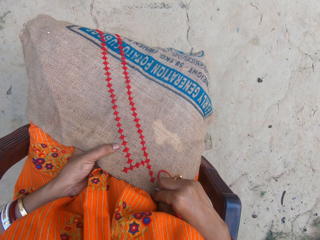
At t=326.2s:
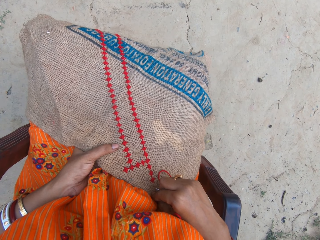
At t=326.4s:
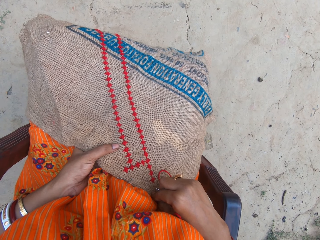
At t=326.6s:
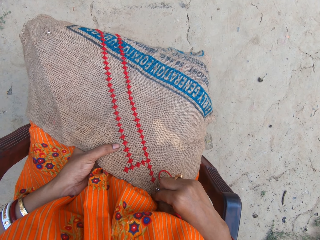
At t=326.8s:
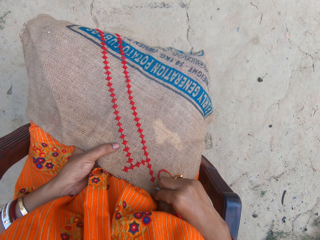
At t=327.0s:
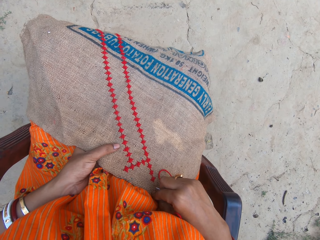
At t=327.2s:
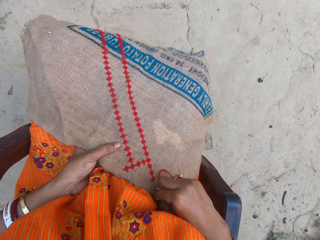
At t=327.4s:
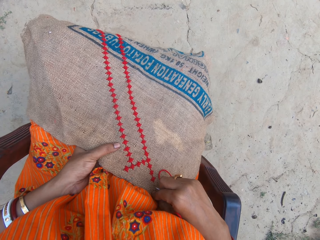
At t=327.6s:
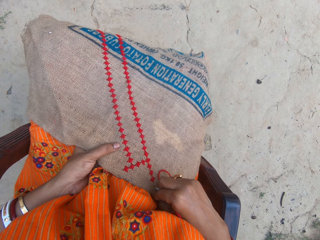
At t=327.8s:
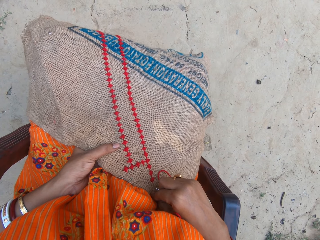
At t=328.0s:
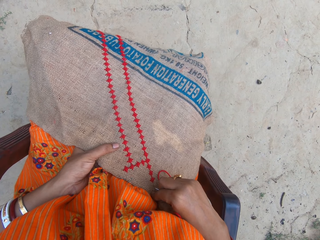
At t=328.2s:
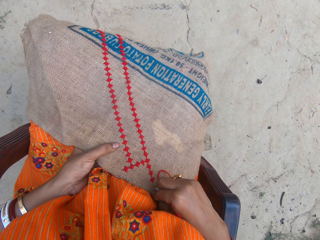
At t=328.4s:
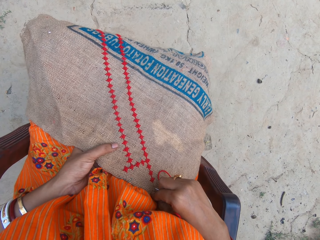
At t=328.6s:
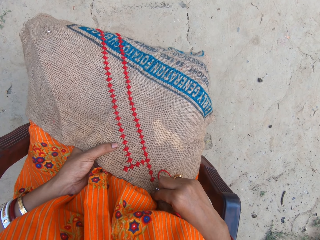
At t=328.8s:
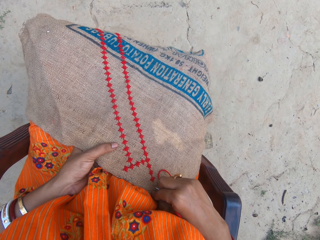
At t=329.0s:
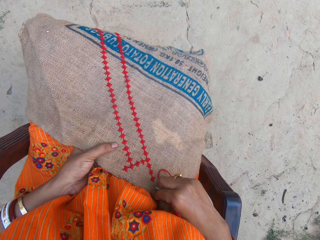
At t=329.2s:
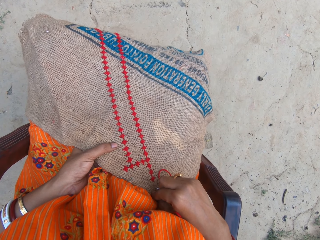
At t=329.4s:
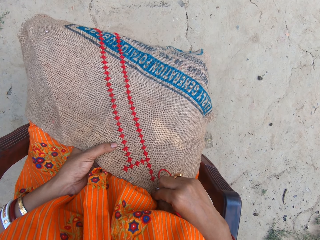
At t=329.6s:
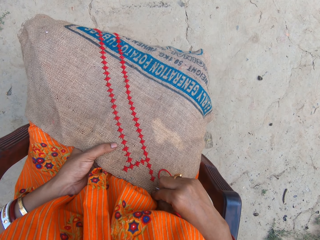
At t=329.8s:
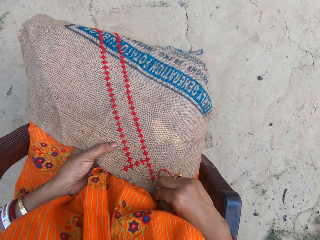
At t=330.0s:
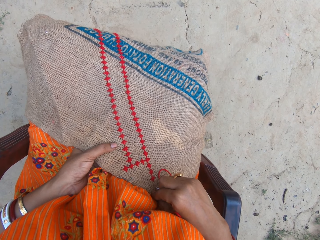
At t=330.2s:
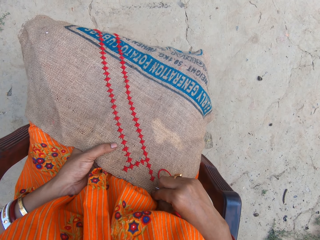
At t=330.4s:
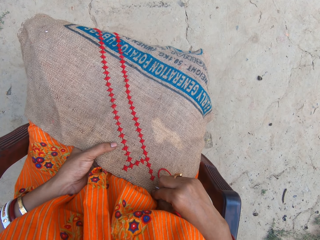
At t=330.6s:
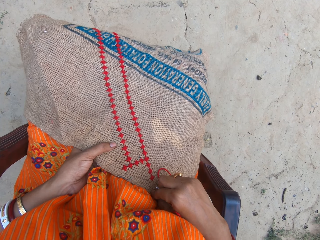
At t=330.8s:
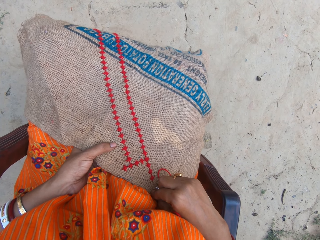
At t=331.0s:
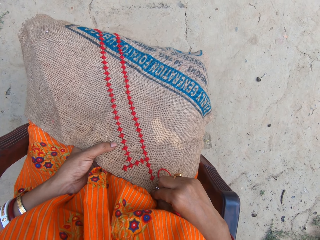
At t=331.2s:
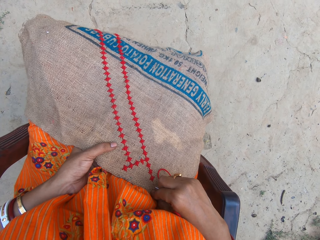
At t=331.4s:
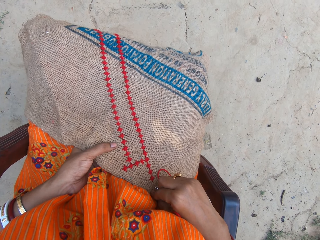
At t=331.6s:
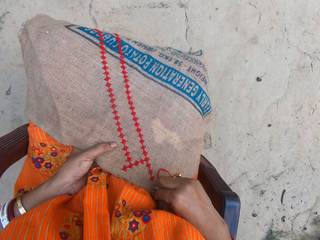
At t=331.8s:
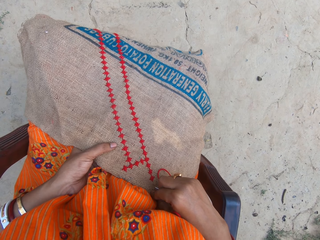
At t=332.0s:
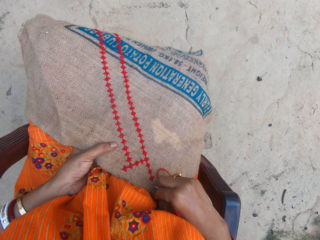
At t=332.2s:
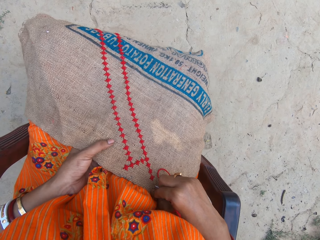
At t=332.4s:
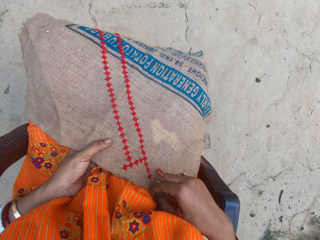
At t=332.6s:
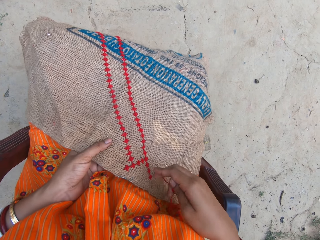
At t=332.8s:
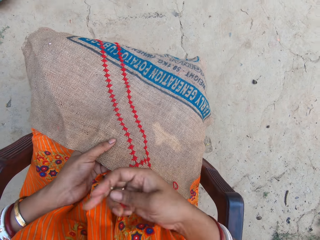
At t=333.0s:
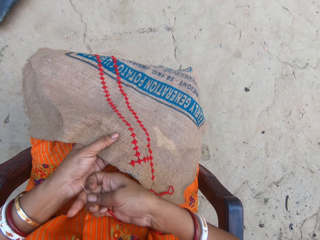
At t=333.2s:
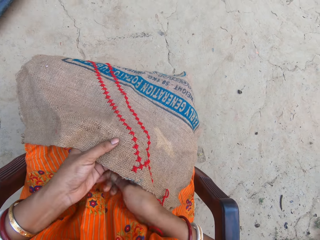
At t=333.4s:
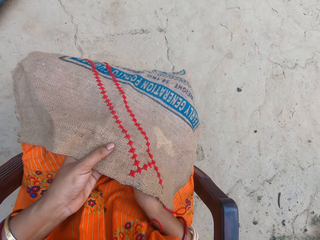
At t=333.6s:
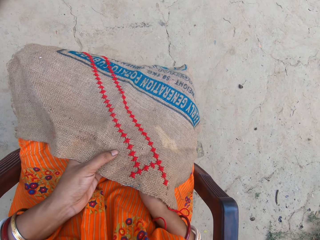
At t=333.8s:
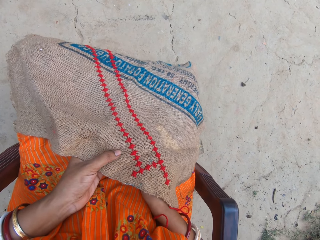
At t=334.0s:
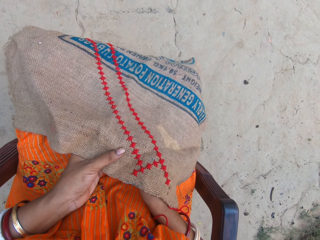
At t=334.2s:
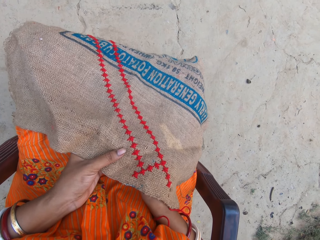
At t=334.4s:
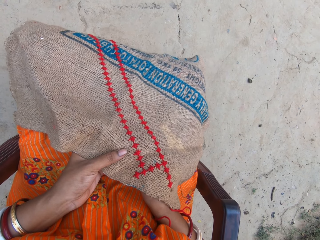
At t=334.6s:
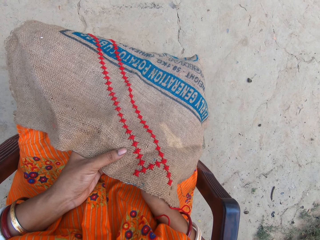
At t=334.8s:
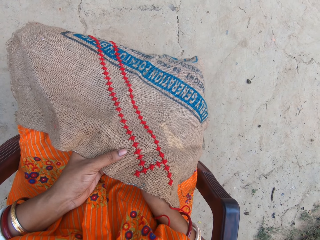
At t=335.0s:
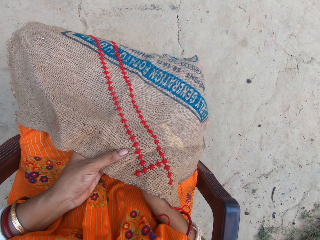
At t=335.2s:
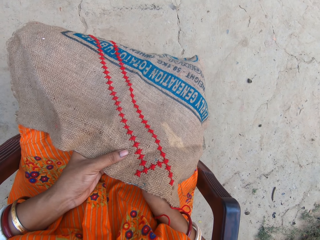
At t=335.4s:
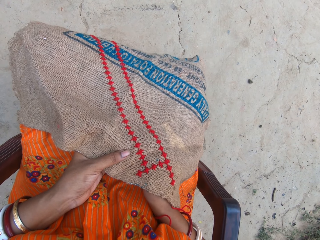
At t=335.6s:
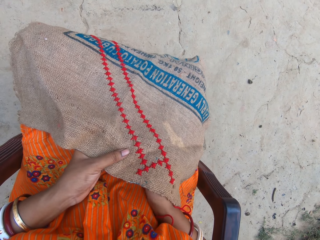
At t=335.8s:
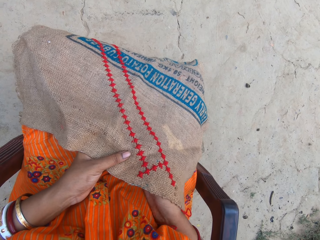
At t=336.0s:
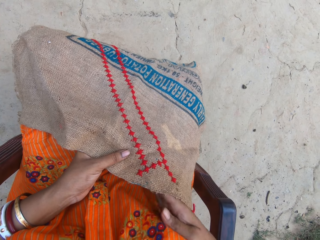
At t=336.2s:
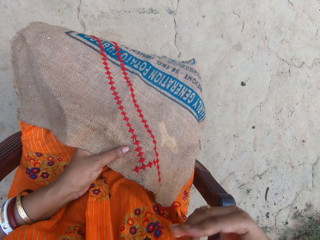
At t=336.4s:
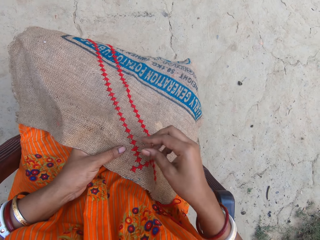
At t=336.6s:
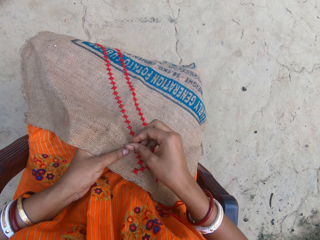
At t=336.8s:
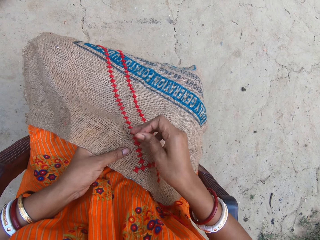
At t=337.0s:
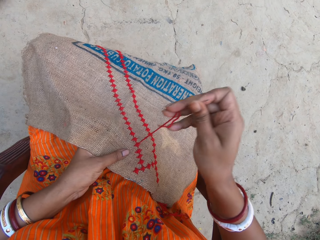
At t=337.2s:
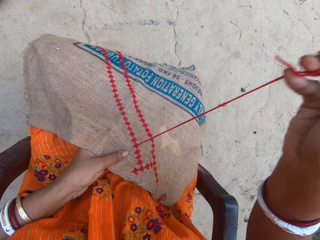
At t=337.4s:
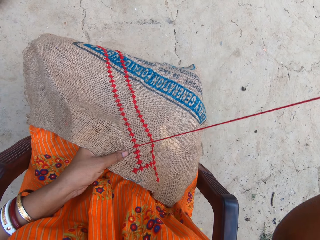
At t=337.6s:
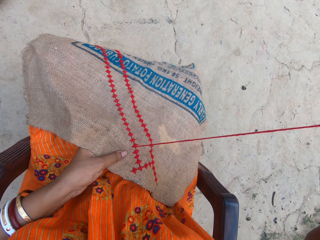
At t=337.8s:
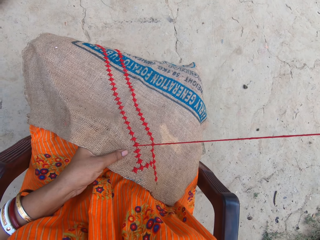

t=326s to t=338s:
The camera wearer stitches the embroidery on the sack with the needle and cotton thread in her right hand. She puts the needle on the fabric.

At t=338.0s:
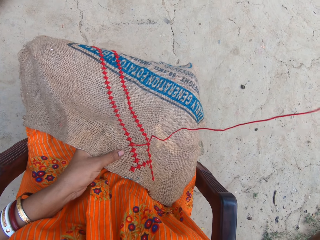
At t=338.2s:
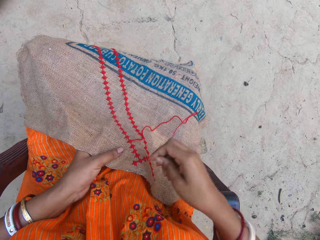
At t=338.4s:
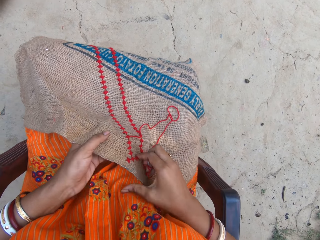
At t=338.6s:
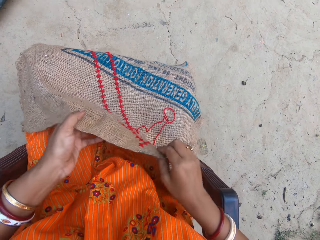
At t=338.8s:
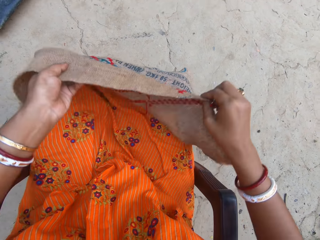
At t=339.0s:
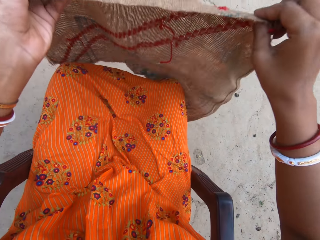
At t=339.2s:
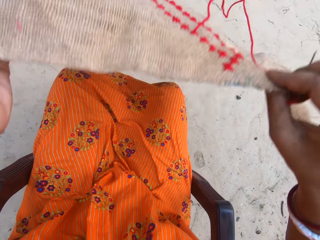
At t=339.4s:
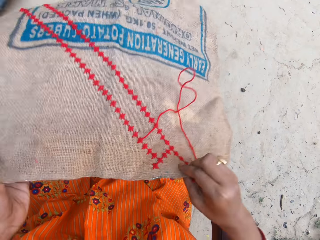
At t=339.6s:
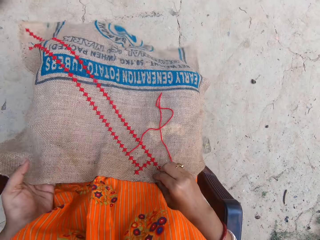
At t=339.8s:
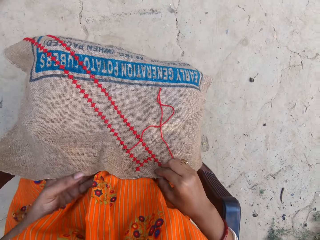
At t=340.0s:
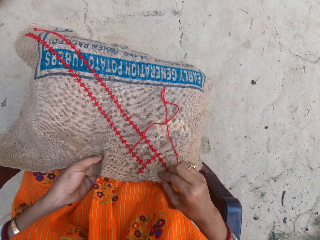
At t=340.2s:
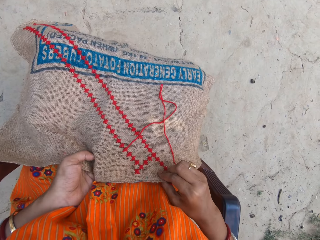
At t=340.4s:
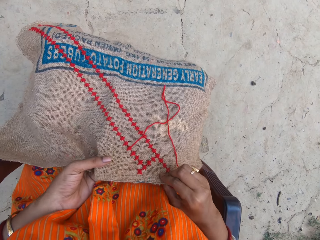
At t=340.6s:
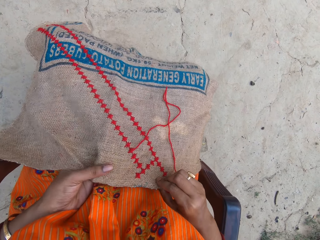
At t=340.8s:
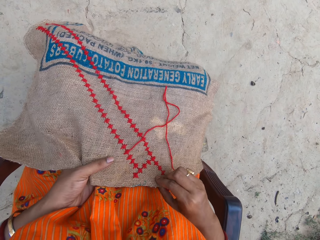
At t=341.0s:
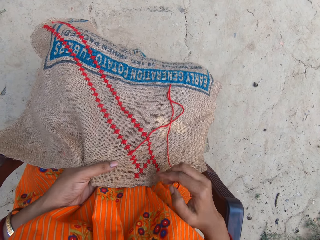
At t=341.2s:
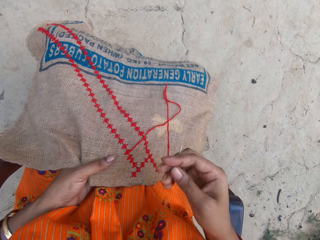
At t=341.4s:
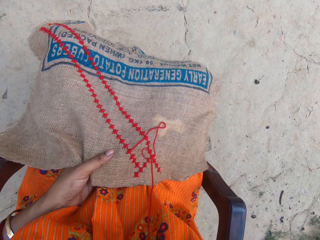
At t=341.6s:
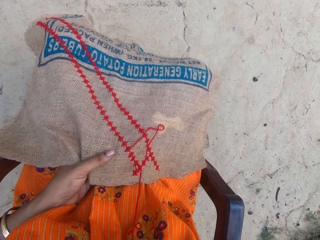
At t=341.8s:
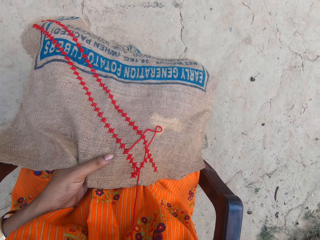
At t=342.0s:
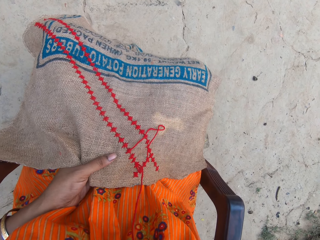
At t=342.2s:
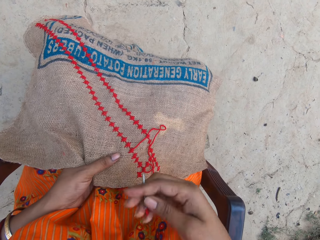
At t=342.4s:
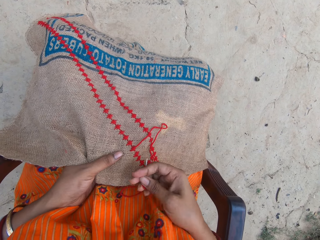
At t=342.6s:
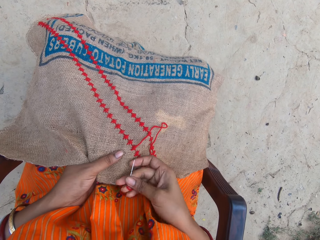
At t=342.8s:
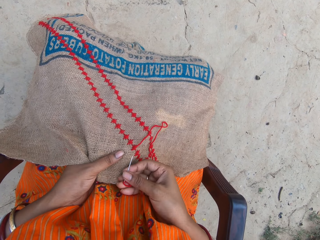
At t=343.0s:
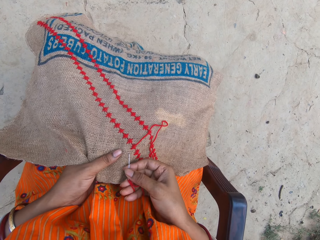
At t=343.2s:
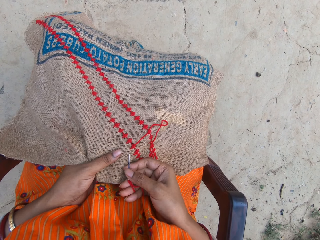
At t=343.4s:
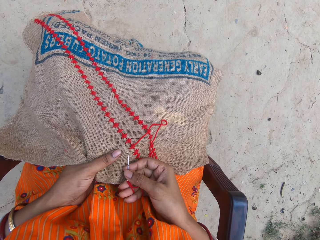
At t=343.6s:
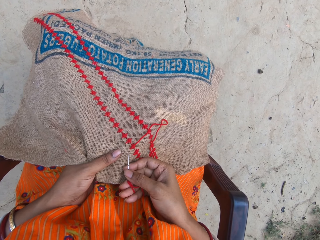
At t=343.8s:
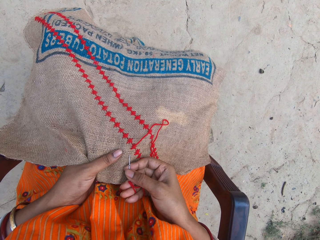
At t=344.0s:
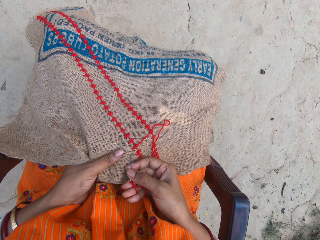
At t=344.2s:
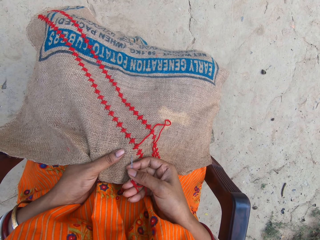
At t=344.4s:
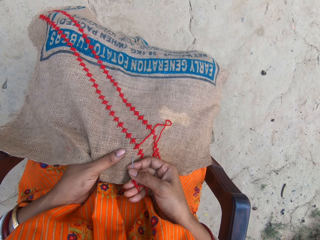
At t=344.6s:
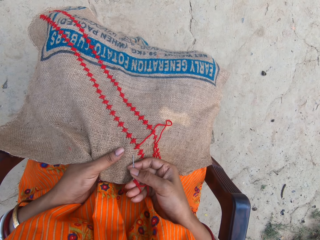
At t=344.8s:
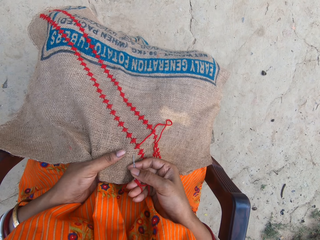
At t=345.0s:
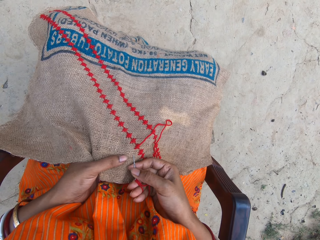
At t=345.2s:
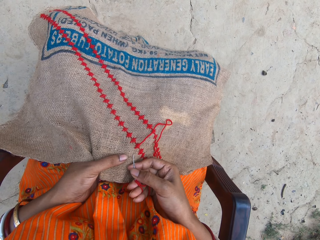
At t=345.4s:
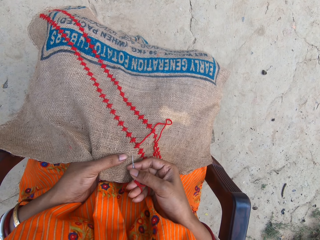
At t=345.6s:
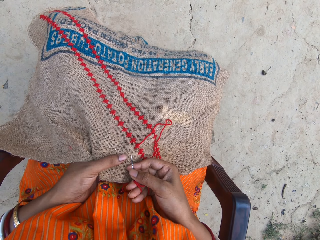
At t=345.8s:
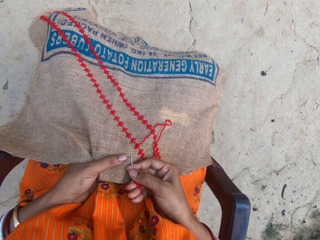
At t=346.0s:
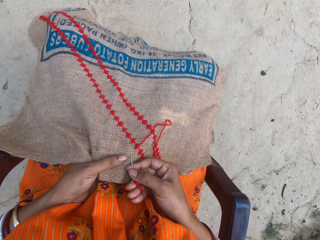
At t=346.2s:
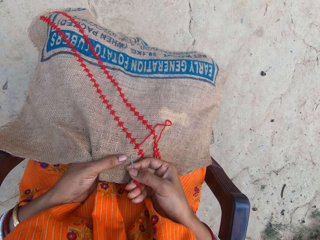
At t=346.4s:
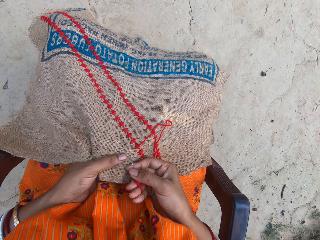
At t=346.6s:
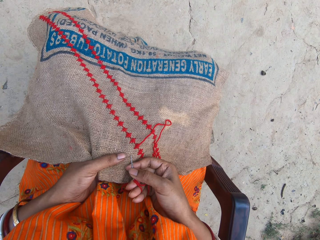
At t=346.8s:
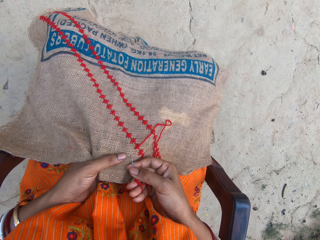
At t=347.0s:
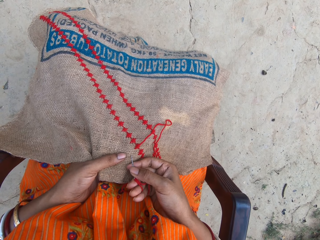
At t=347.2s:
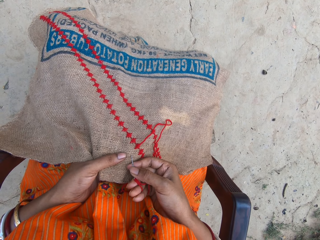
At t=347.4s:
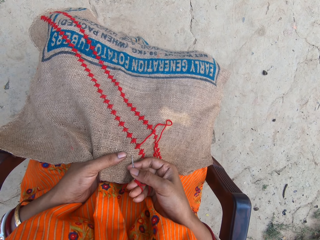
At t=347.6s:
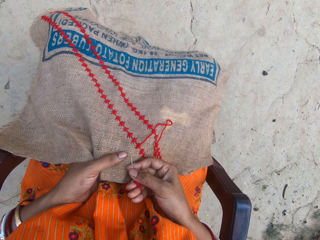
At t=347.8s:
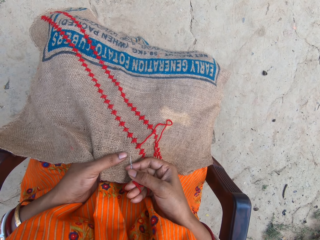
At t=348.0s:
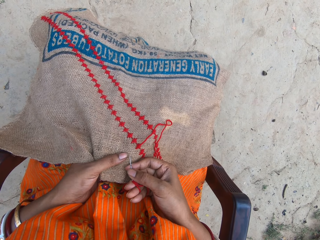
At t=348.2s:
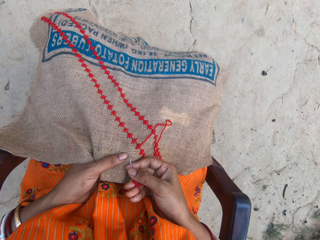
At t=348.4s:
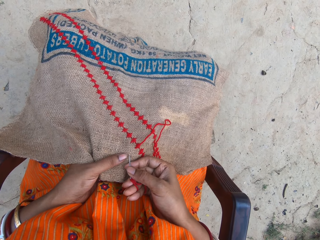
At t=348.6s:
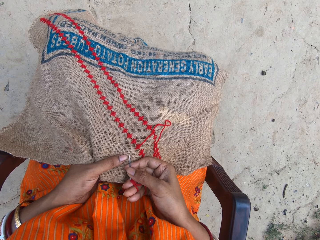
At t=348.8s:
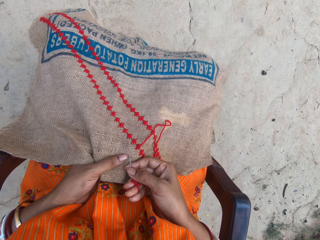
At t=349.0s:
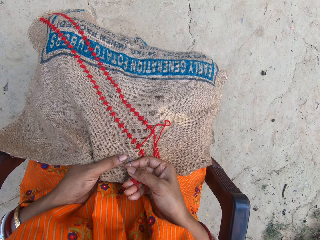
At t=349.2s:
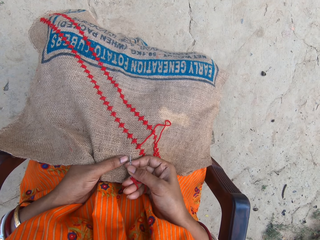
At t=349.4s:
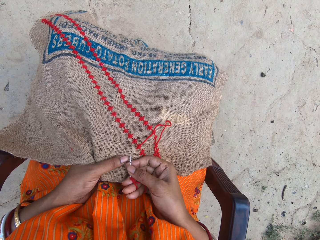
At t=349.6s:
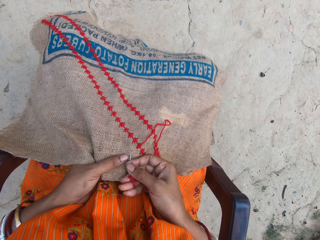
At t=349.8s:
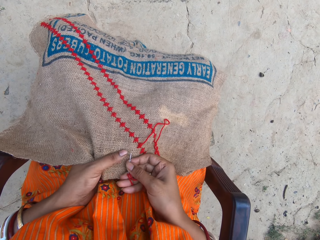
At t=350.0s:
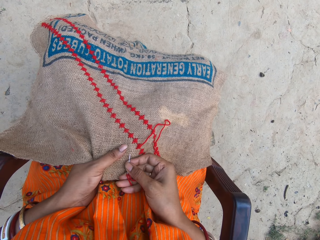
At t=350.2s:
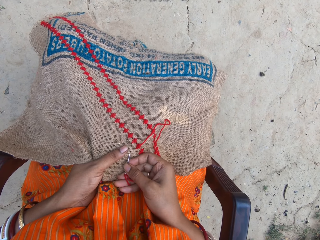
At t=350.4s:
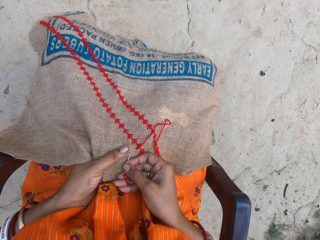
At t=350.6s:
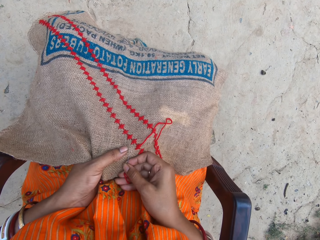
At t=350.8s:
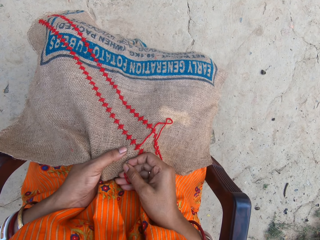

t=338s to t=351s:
The camera wearer lifts the sack from her lap with her hands. She places the sack in her hands on her lap. She touches the fabric. She puts the needle on the fabric. She stitches the embroidery on the sack with the needle and cotton thread in her right hand.
